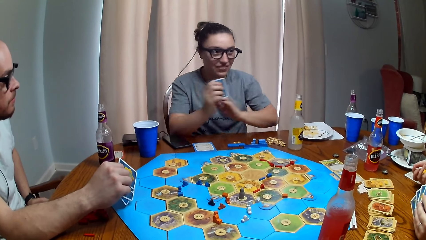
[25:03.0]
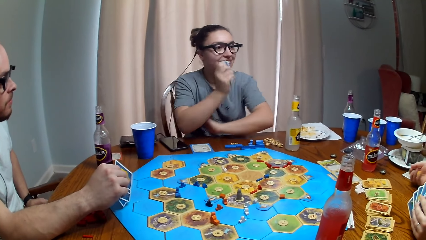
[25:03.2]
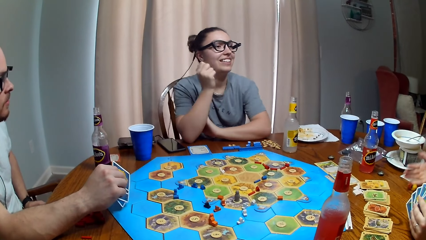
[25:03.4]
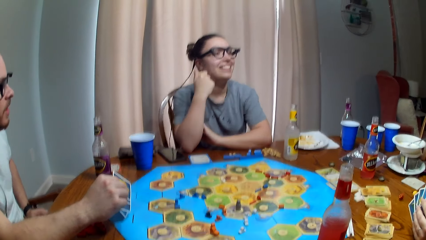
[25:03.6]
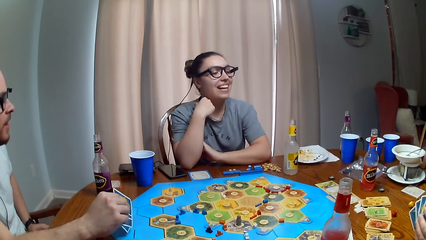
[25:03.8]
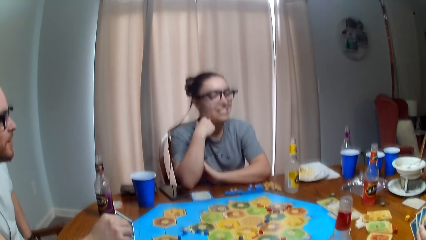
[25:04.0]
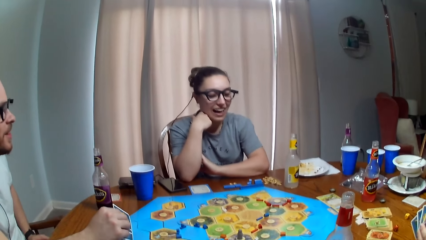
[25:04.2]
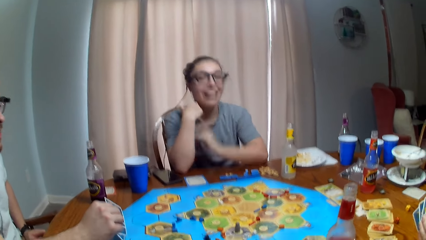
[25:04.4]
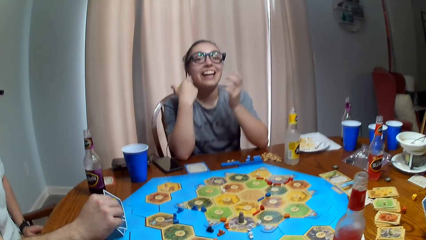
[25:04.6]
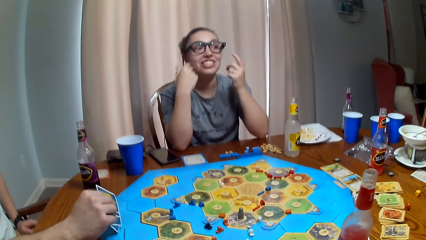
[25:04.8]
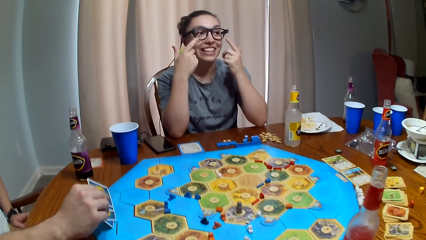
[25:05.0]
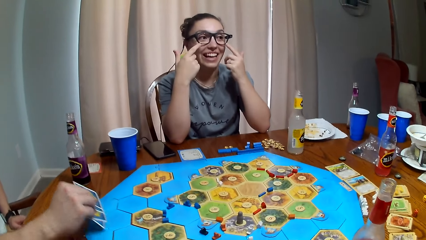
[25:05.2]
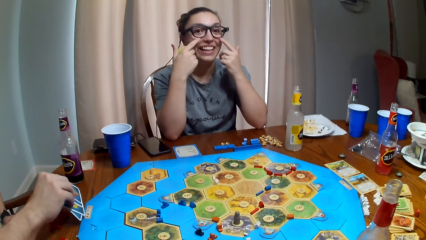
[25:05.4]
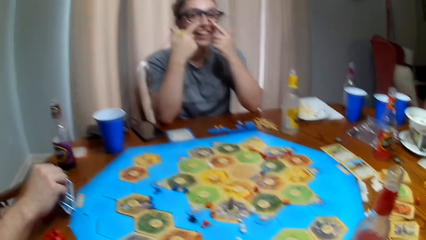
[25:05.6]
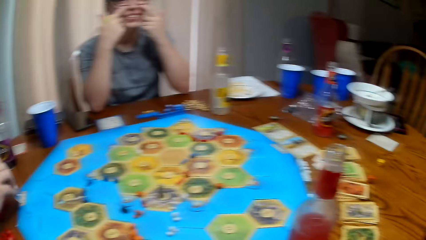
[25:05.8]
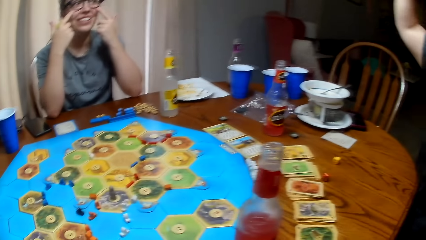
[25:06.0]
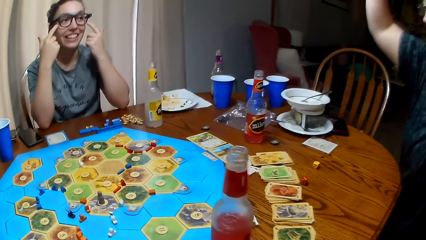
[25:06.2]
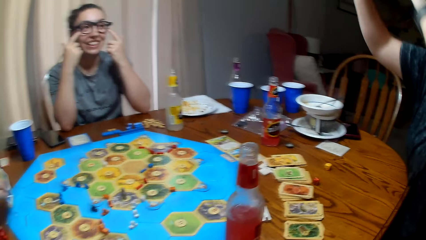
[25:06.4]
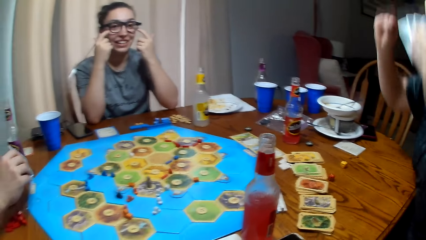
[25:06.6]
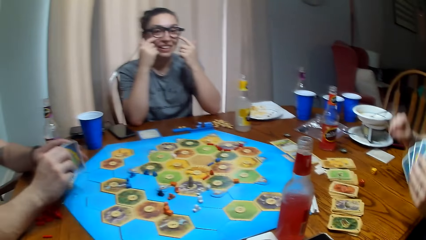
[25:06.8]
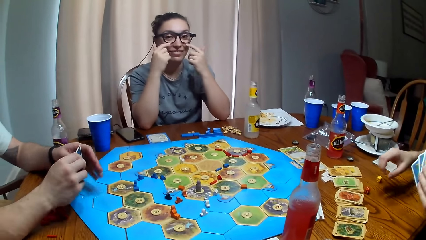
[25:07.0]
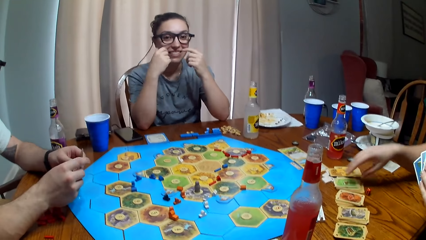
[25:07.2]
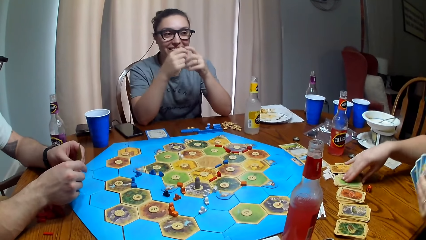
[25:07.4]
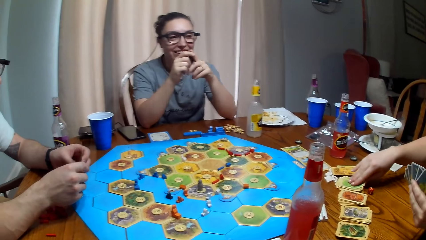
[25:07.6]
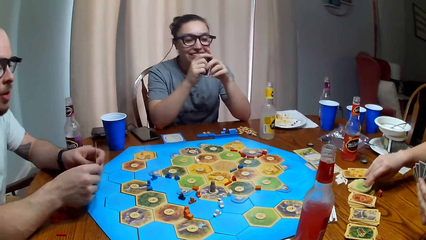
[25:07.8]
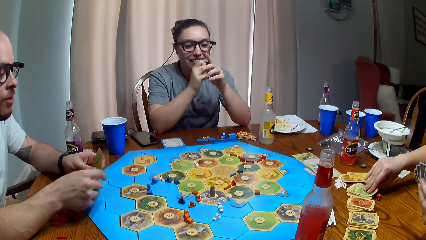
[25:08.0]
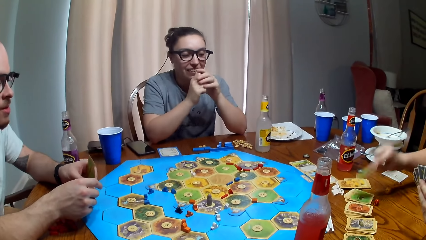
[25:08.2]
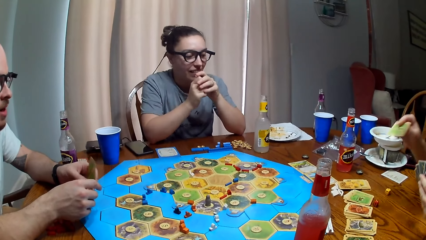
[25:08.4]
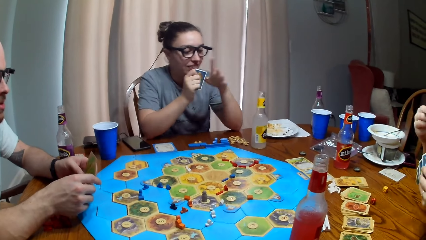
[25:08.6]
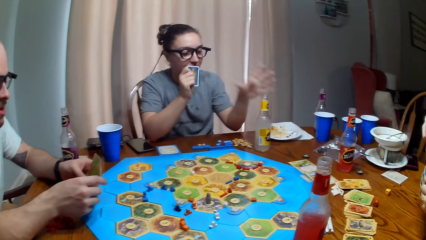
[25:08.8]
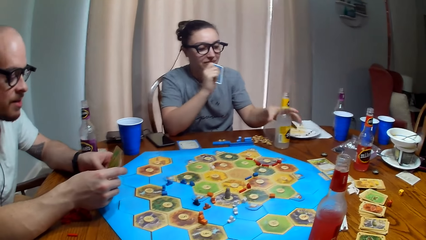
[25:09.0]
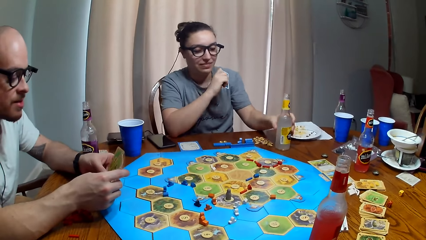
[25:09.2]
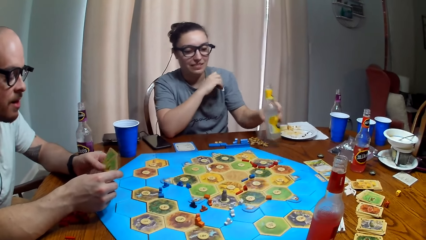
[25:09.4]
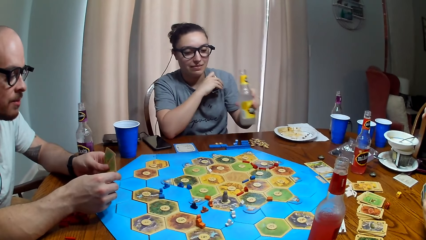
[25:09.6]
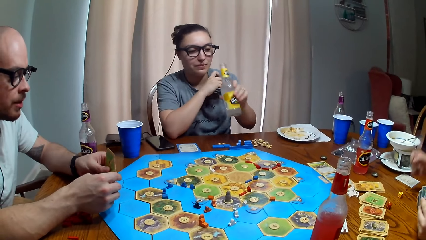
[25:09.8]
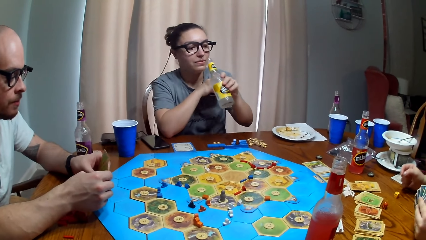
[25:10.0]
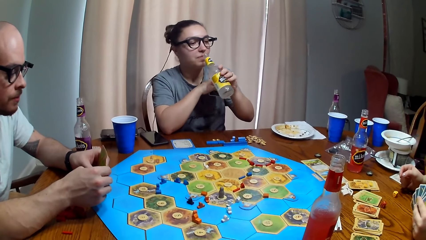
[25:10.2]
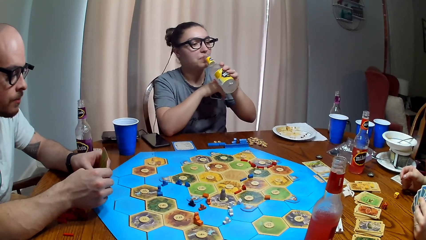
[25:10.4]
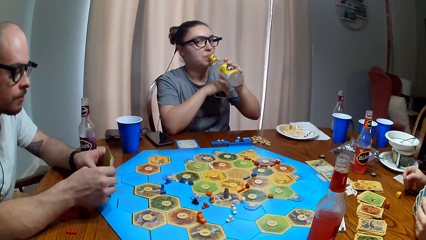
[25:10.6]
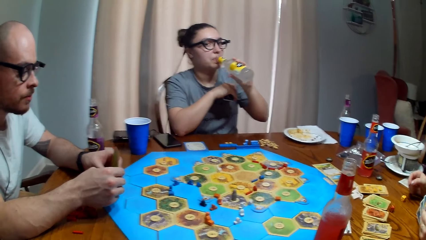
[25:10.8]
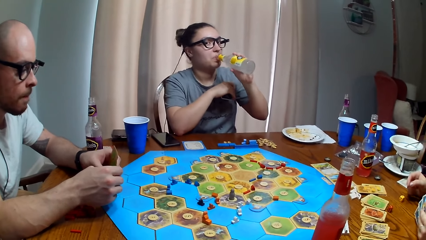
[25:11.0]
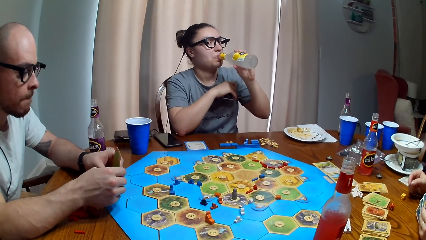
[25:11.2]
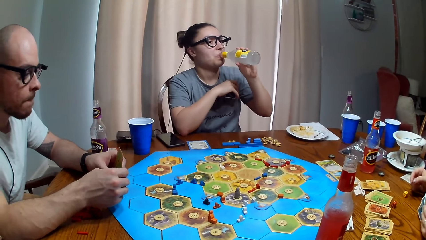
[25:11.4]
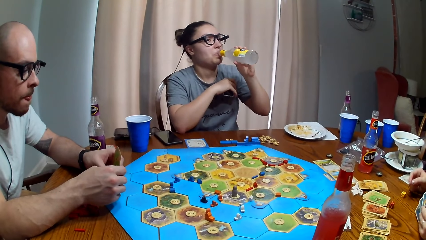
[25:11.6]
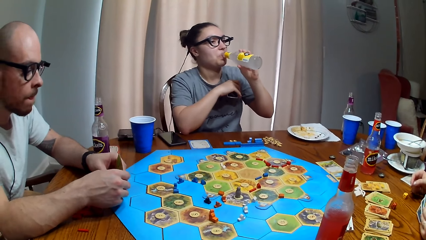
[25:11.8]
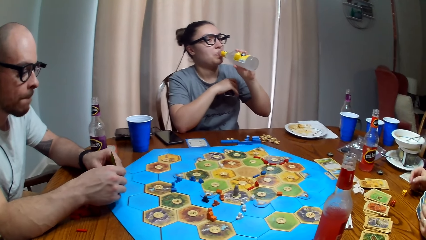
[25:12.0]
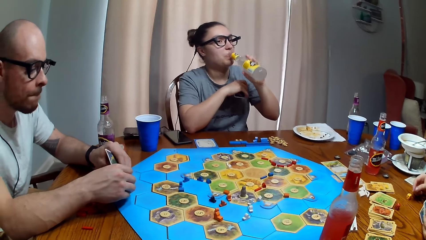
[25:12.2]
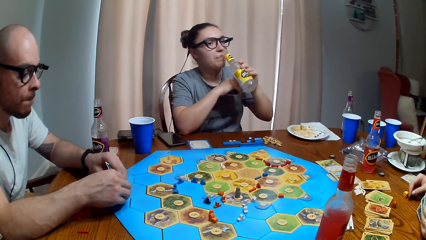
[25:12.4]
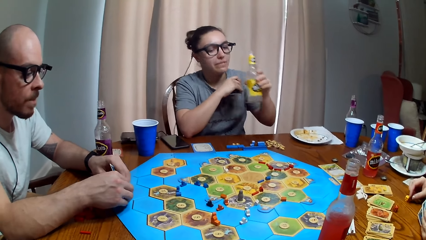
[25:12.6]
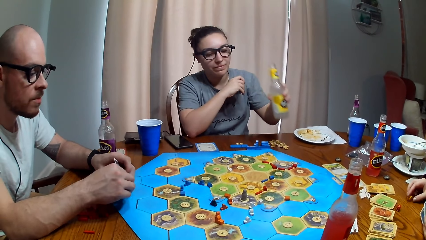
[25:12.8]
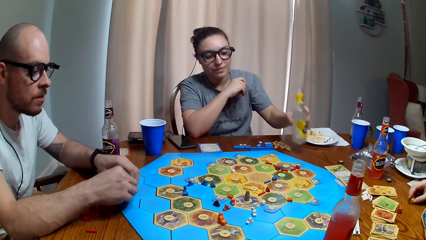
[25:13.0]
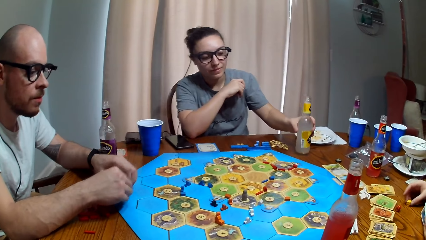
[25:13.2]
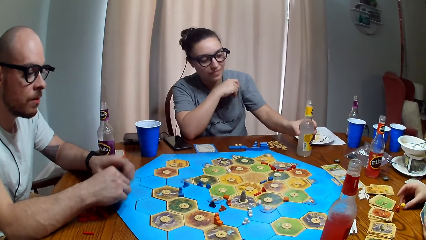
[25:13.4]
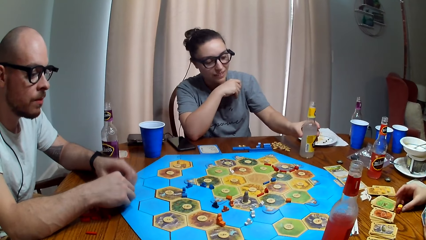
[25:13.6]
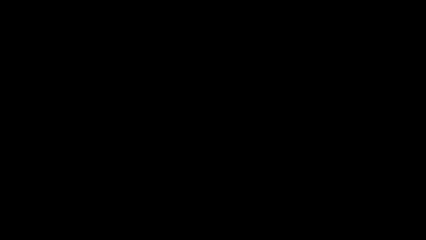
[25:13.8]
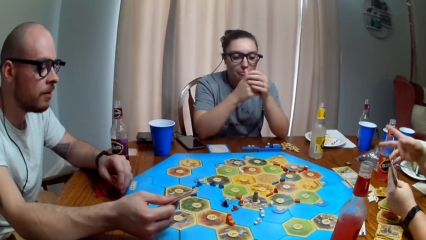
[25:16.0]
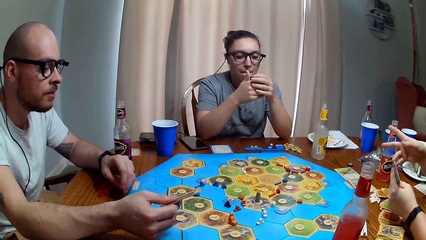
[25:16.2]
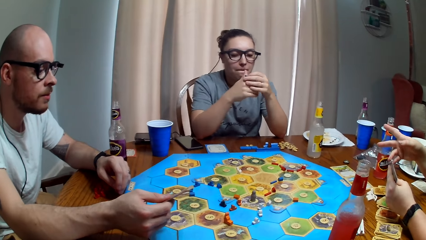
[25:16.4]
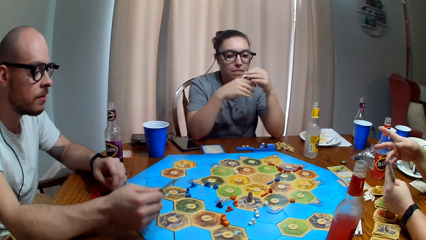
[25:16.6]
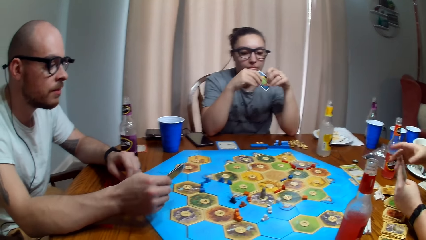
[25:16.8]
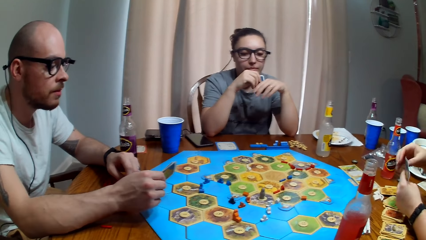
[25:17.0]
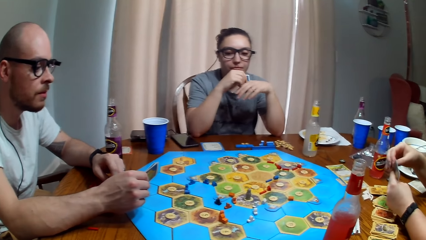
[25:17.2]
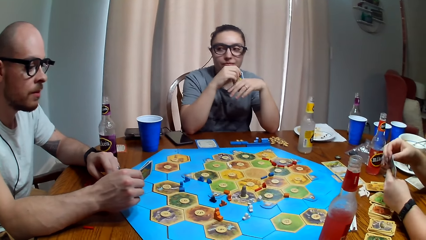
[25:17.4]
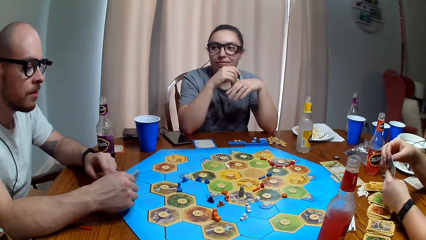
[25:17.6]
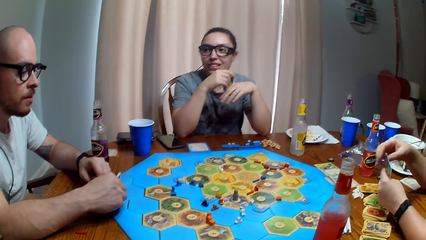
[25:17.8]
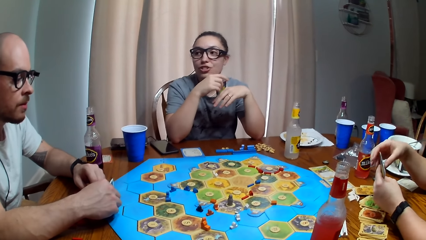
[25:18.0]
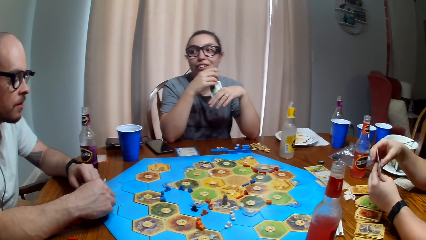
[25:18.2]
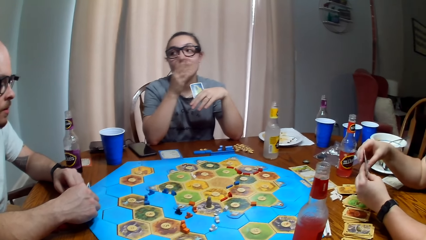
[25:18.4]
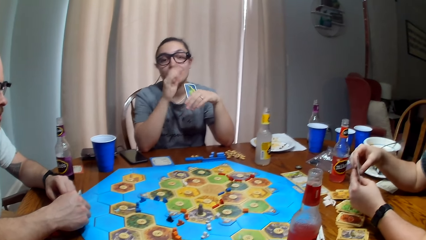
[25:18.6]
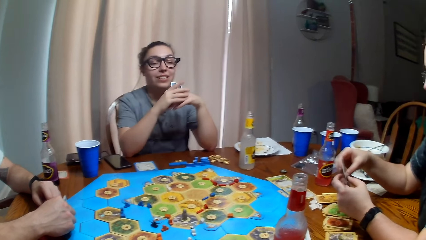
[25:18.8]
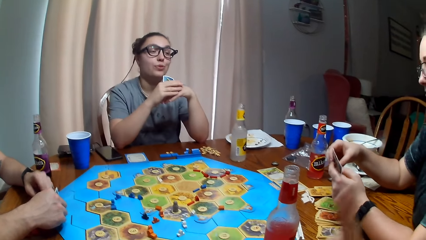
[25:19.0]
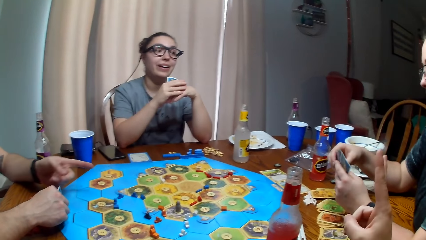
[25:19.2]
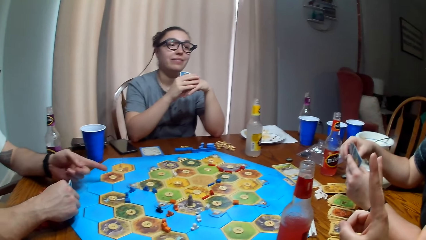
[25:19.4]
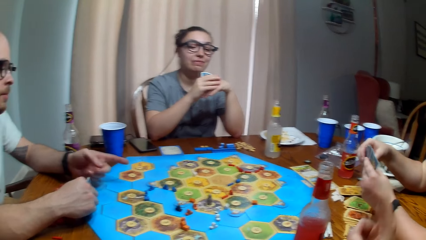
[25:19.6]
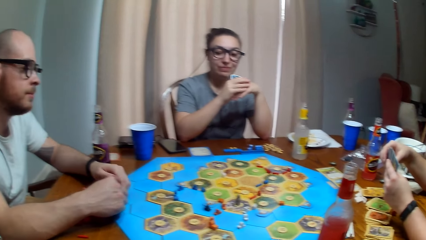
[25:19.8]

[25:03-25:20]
A person rolls dice on the table and picks up cards on the table. Another person talks. A third person picks up a drink from the table. The third person drinks soda from the bottle and puts the bottle on the table. The first person dialogues with the second person, the camera wearer and the third person.
